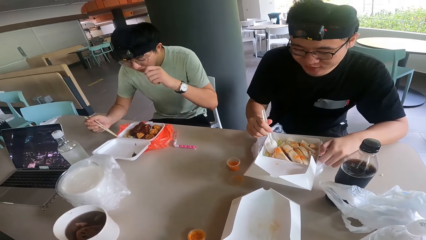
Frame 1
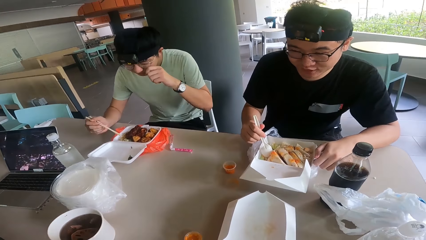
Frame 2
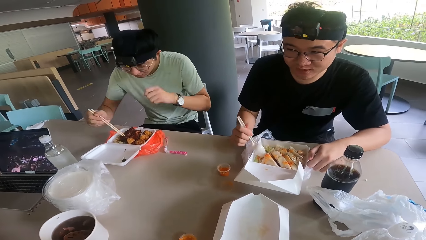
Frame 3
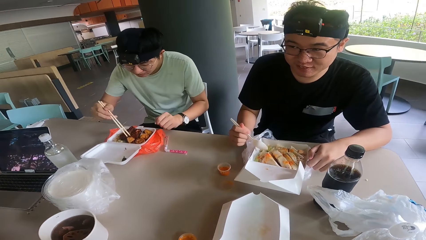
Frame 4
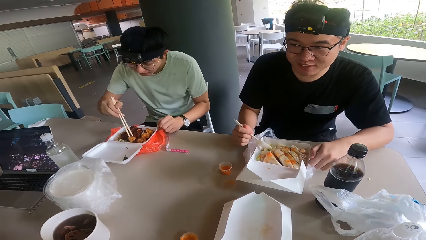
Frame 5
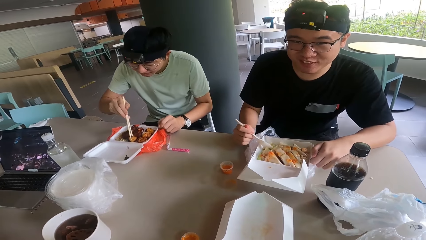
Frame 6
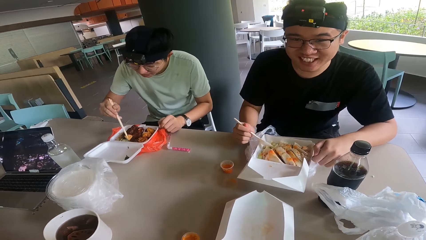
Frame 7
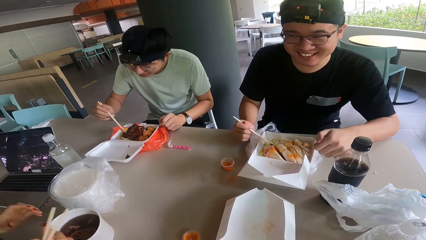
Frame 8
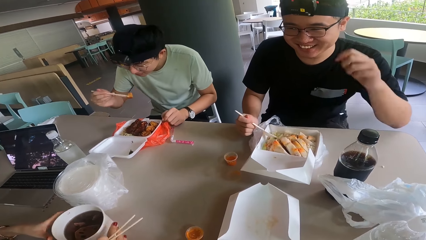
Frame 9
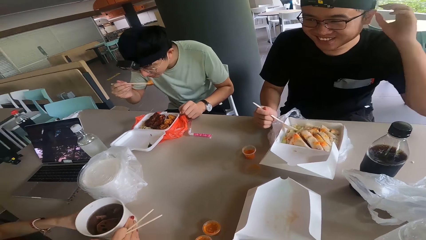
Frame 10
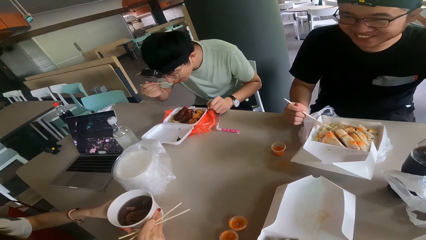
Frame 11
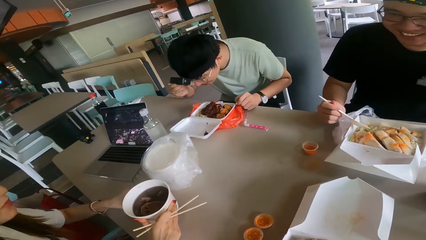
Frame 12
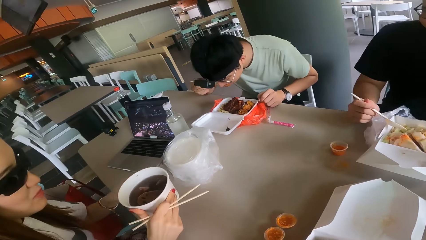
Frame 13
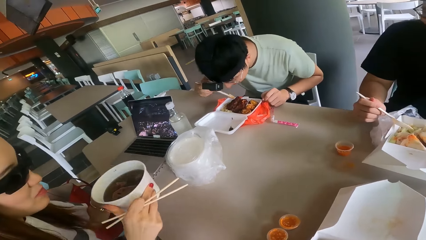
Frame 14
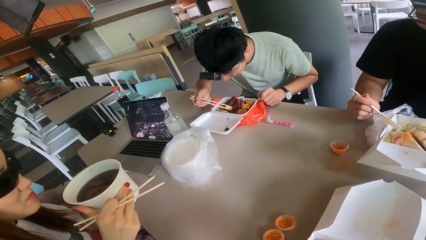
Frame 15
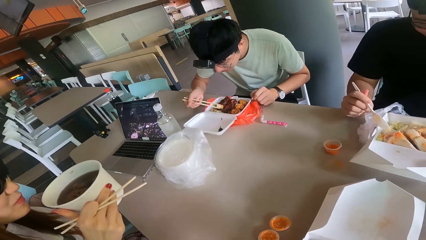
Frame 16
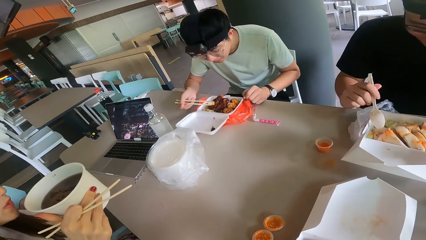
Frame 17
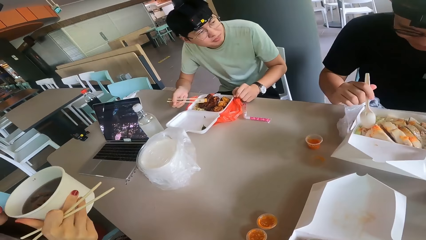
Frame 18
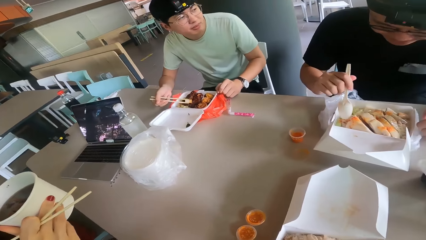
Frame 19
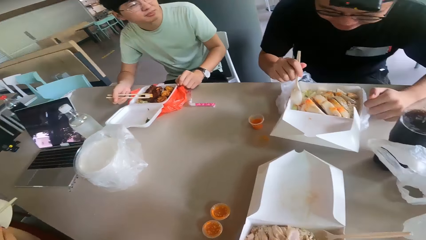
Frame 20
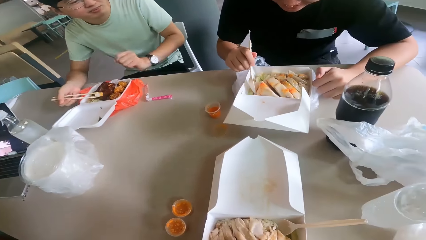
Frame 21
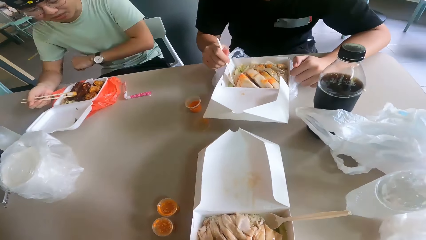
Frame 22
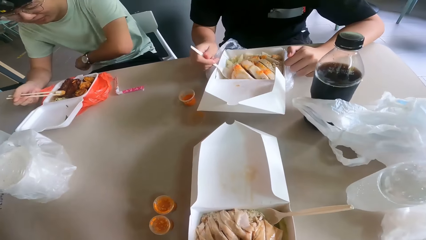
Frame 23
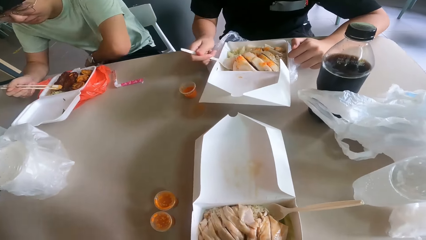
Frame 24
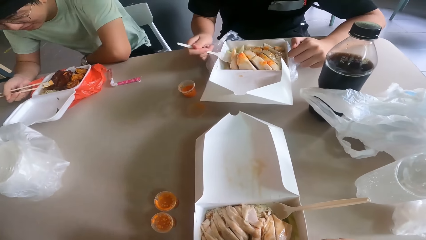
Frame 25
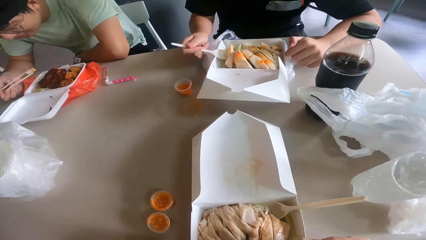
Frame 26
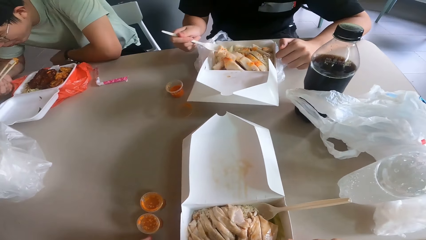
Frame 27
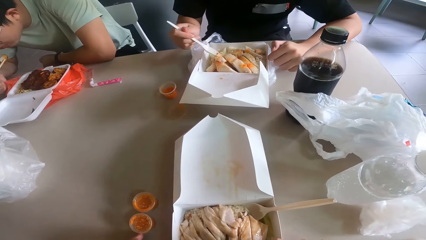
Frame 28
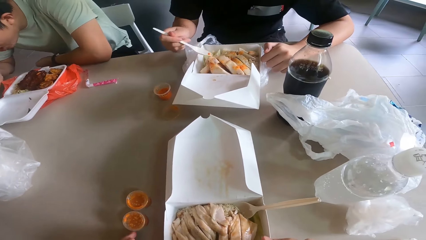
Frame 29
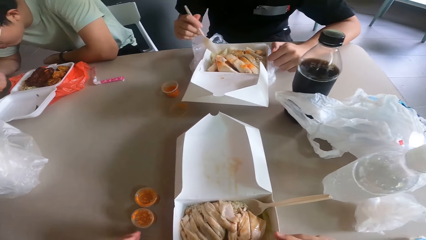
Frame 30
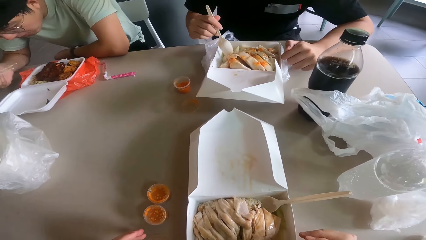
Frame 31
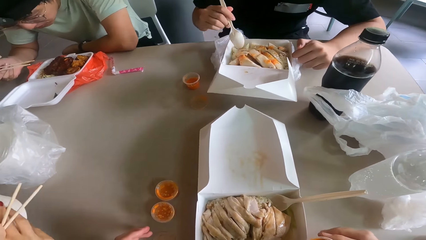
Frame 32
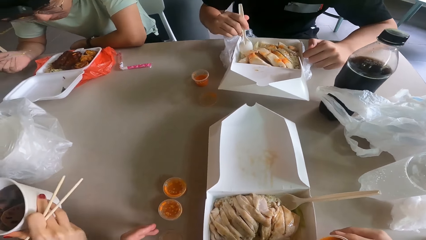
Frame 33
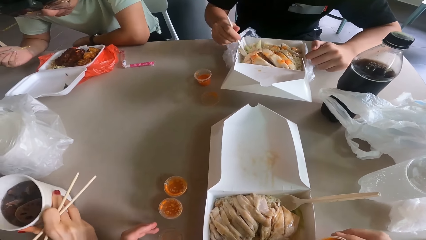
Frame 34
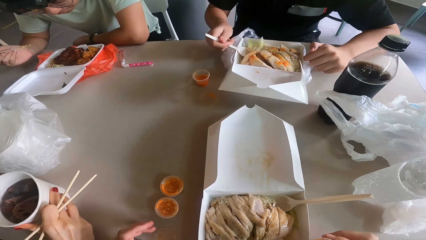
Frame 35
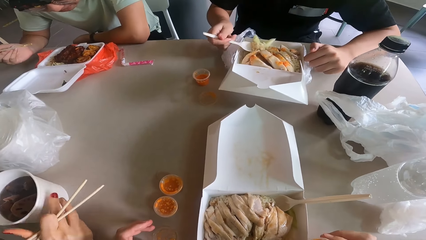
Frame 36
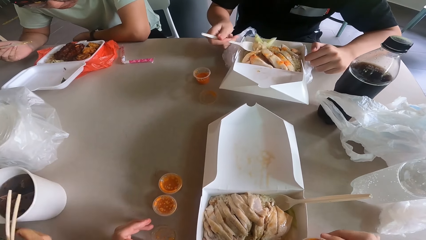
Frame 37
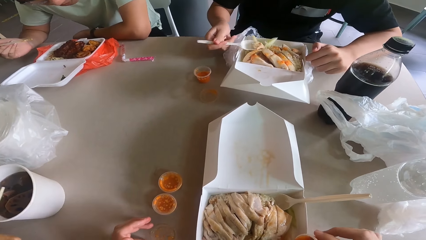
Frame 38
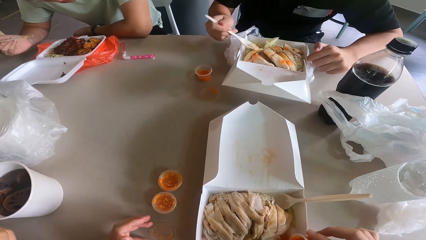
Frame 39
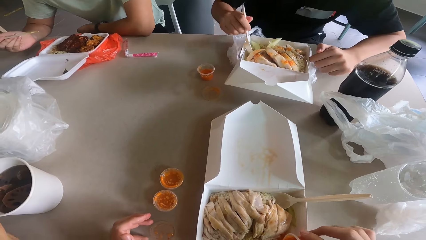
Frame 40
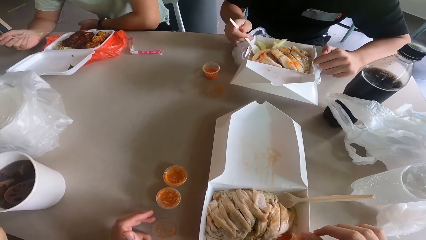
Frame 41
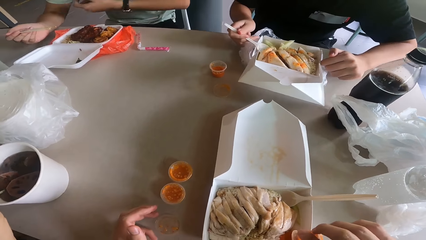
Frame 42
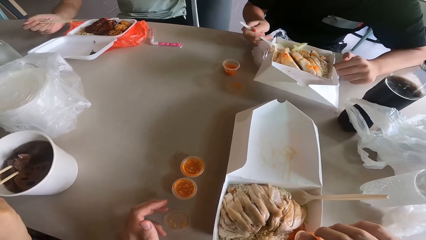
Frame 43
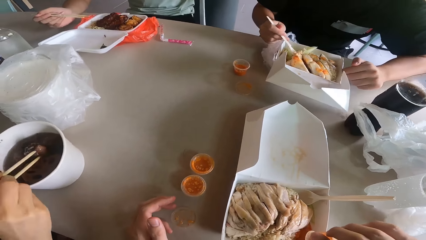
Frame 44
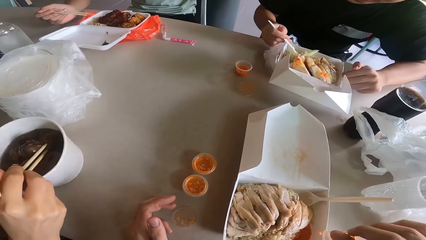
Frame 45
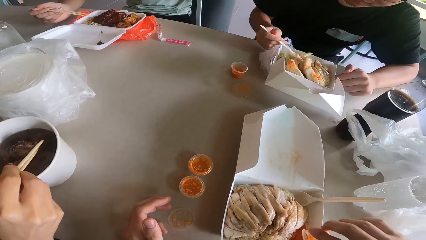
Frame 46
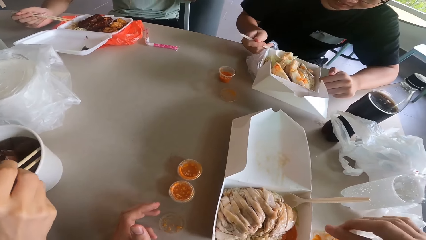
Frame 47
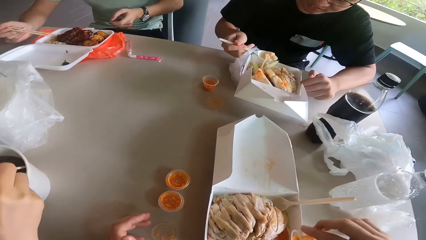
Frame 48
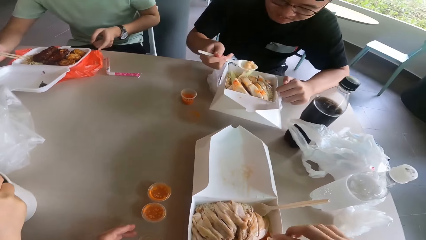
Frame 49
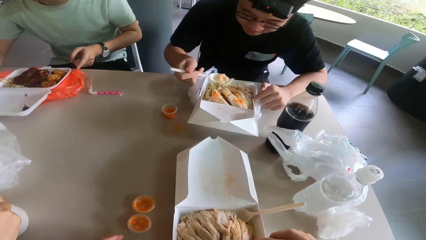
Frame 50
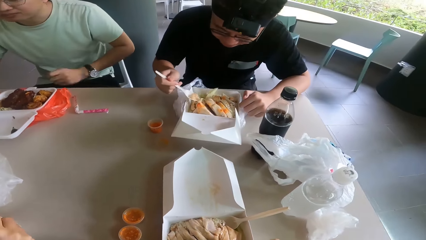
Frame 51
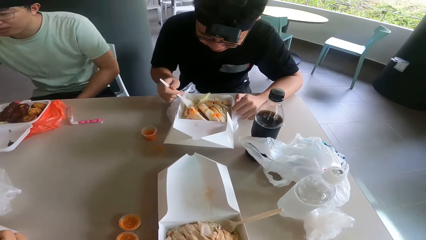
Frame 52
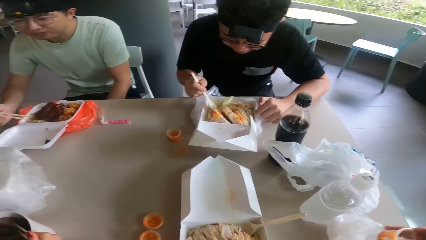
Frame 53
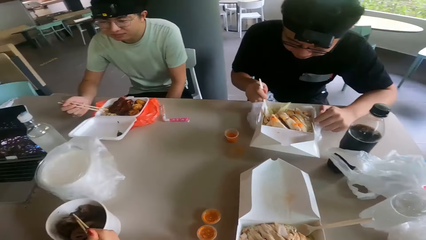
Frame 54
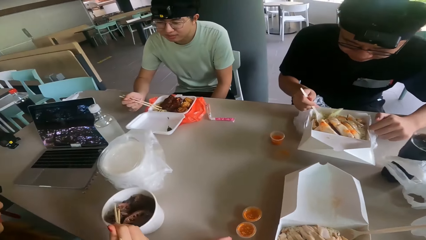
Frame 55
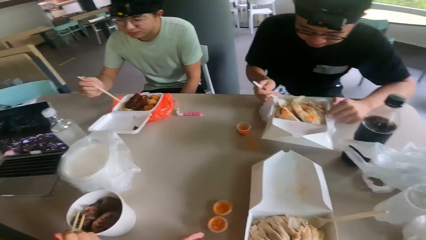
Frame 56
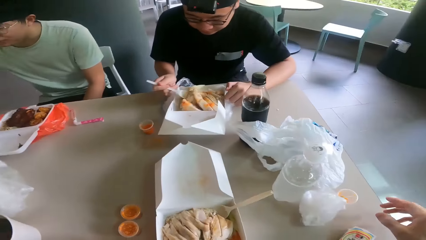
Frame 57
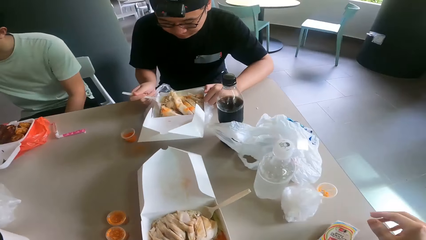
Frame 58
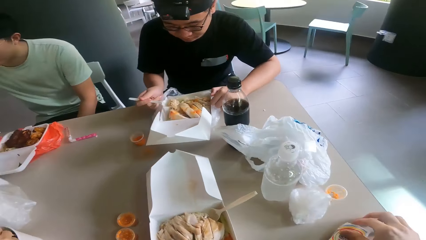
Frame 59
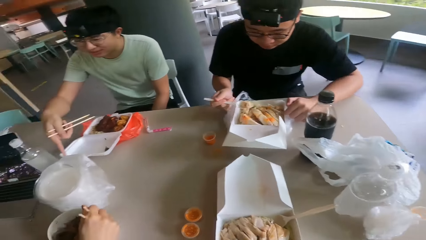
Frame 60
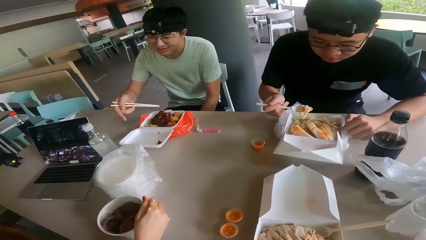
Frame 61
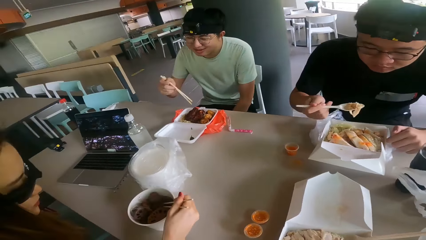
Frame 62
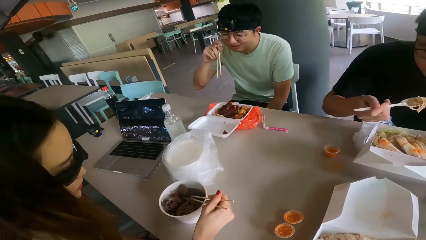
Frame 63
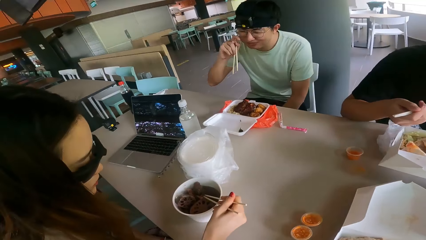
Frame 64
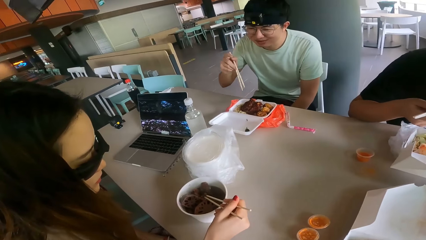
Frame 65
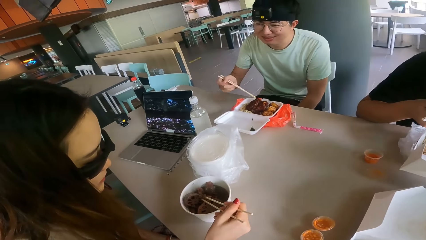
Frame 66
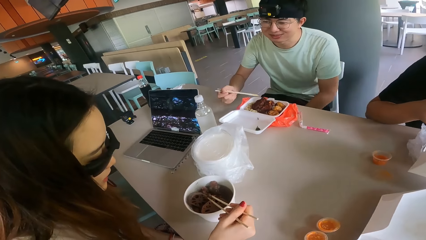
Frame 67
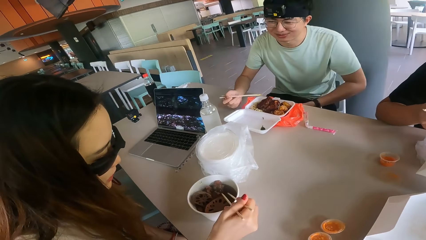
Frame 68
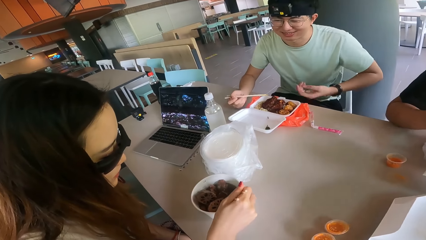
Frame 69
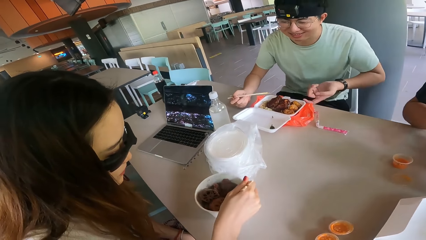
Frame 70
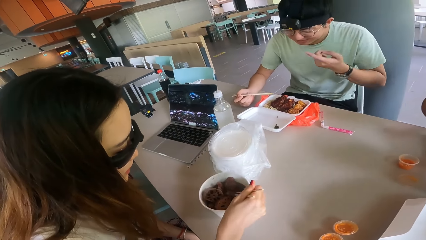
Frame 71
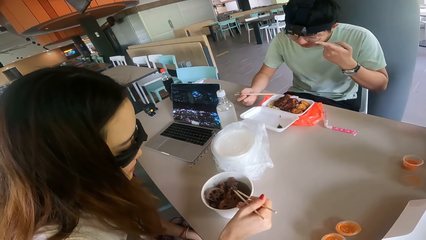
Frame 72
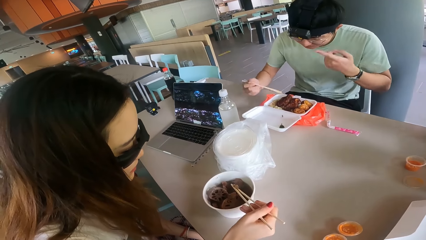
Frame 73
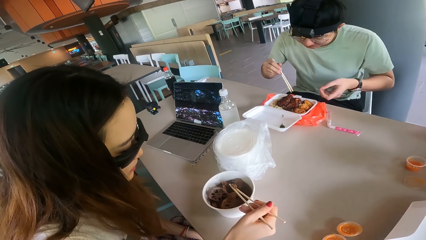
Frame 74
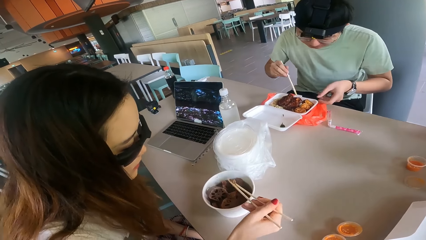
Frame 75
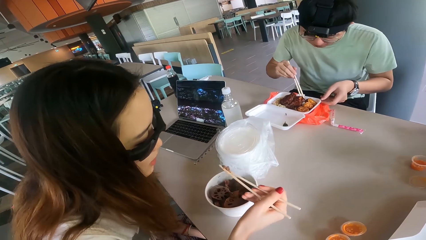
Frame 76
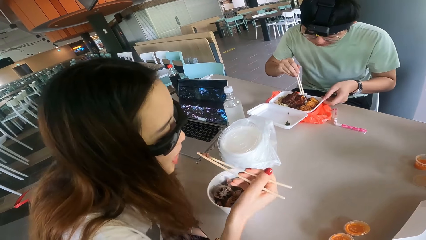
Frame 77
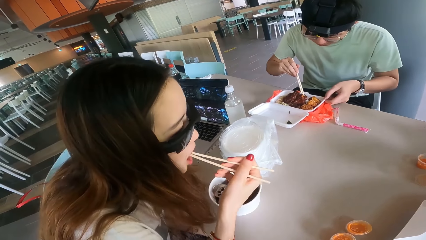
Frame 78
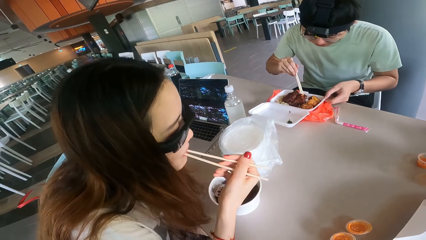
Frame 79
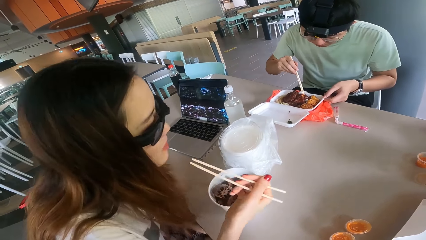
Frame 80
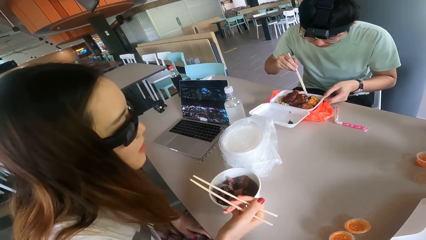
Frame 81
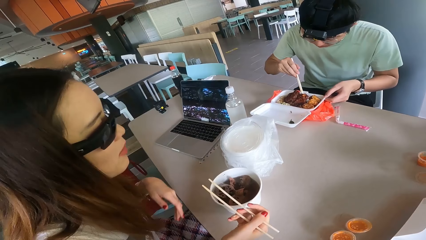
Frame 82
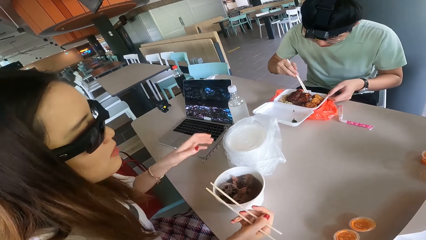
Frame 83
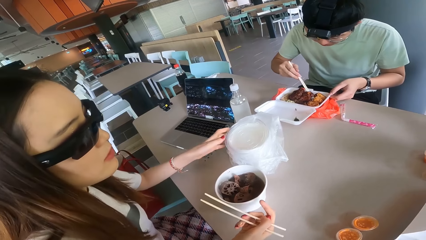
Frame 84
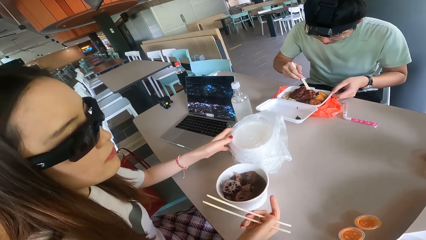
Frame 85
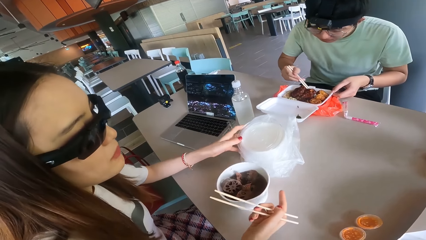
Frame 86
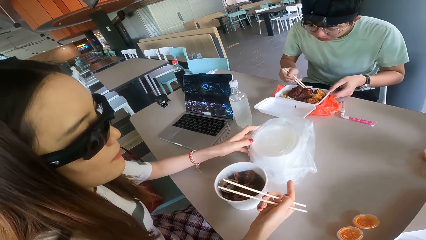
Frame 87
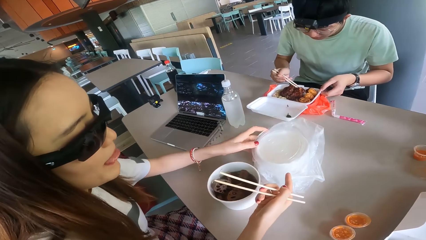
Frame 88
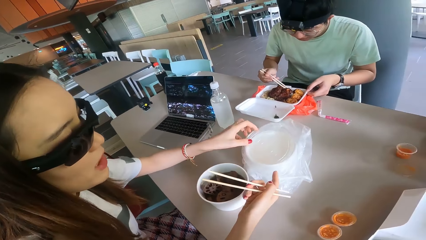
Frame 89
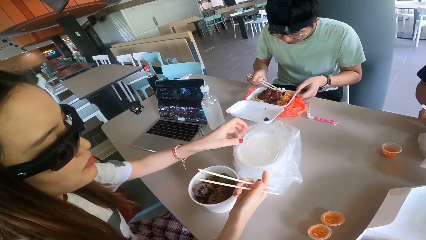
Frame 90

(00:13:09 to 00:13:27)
A person holds the plastic spoon. A man eats food with a chopstick. The camera wearer looks at the meal. A lady eats food with a chopstick.
